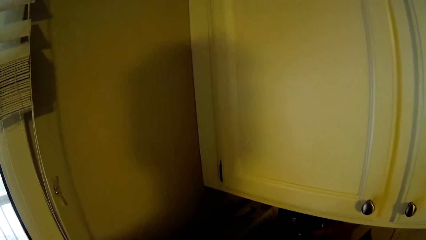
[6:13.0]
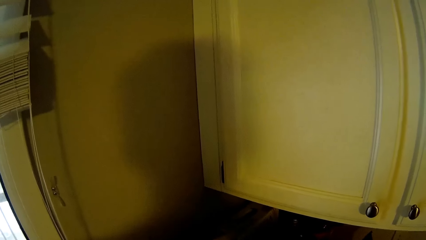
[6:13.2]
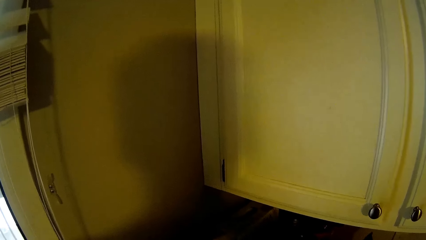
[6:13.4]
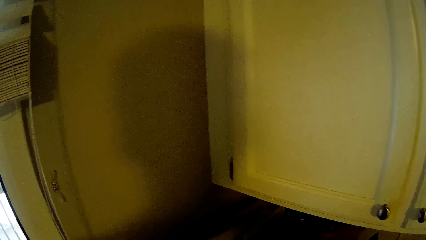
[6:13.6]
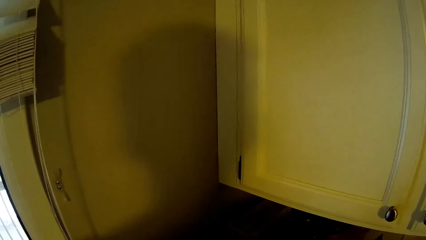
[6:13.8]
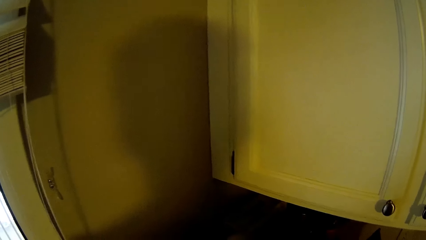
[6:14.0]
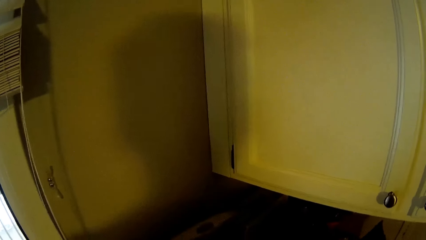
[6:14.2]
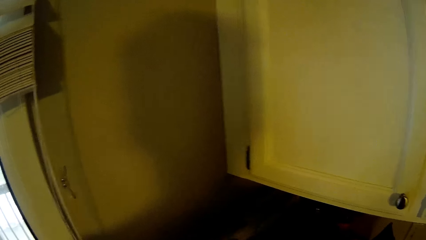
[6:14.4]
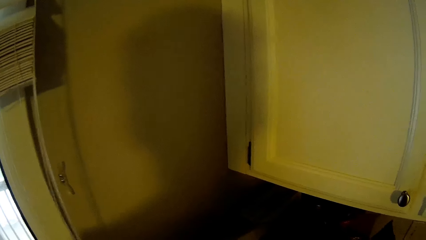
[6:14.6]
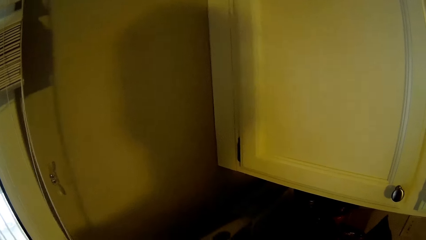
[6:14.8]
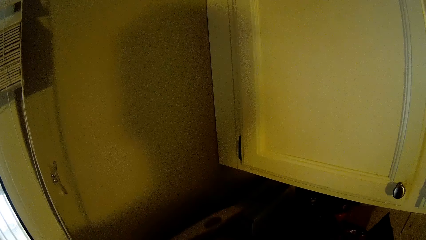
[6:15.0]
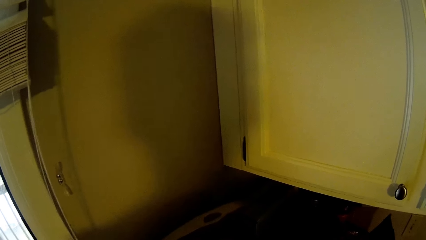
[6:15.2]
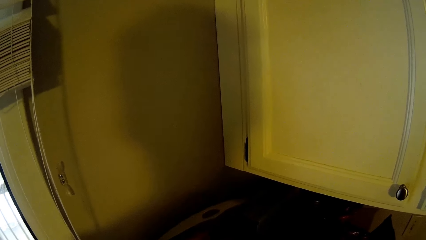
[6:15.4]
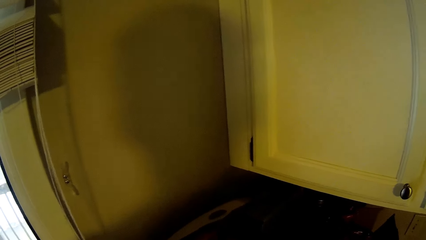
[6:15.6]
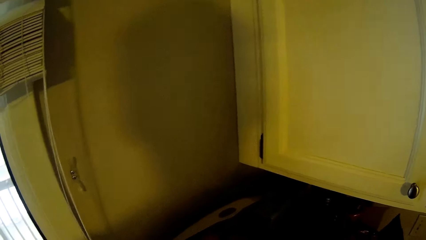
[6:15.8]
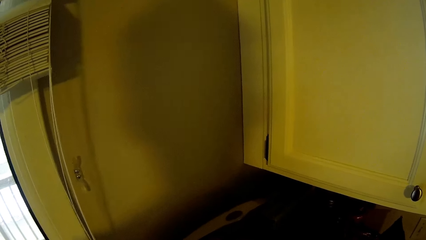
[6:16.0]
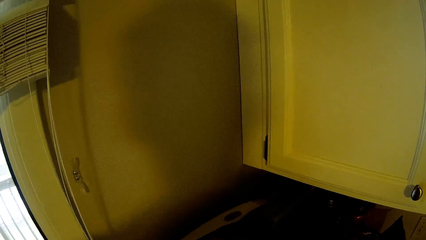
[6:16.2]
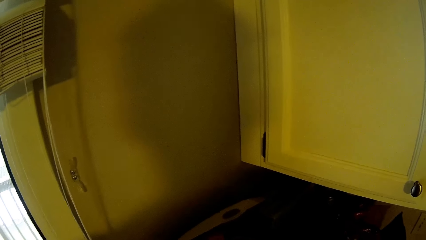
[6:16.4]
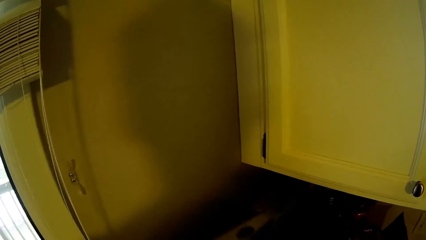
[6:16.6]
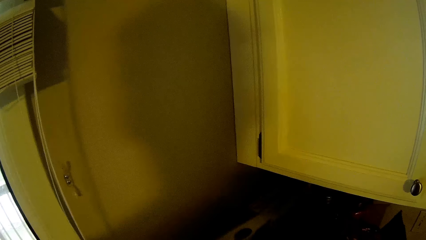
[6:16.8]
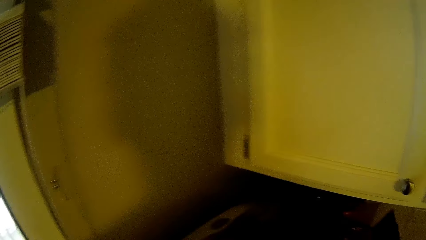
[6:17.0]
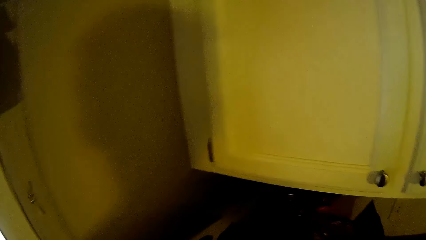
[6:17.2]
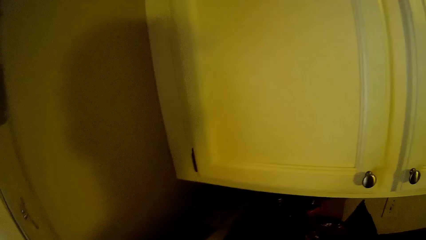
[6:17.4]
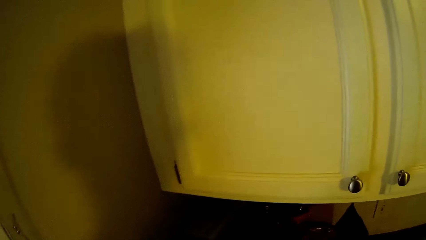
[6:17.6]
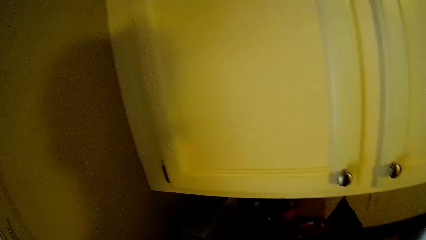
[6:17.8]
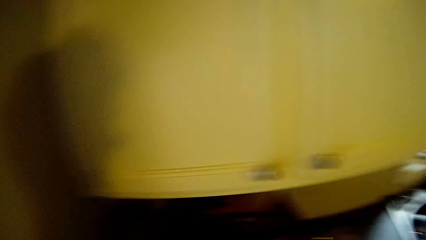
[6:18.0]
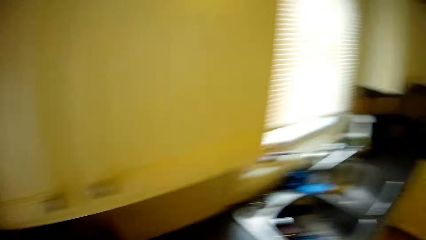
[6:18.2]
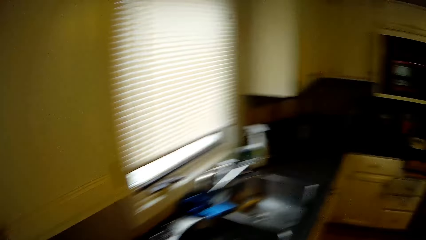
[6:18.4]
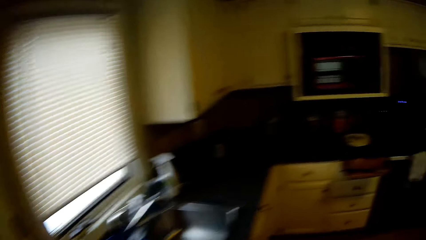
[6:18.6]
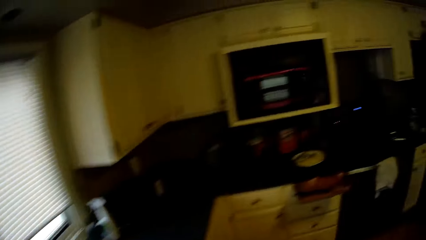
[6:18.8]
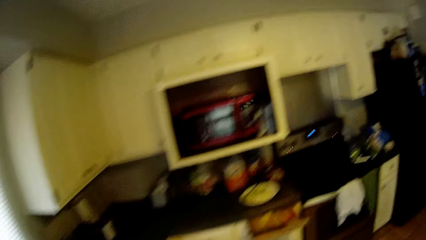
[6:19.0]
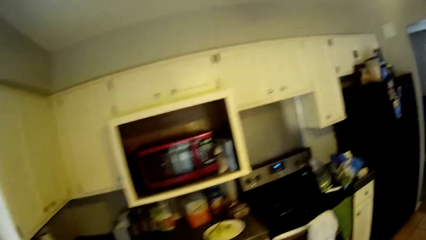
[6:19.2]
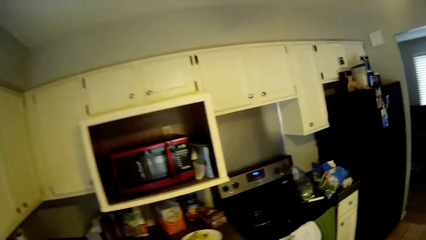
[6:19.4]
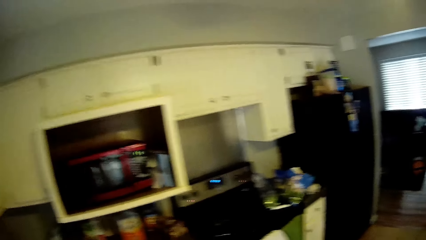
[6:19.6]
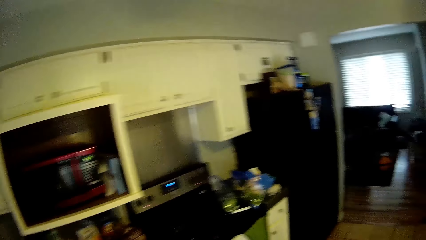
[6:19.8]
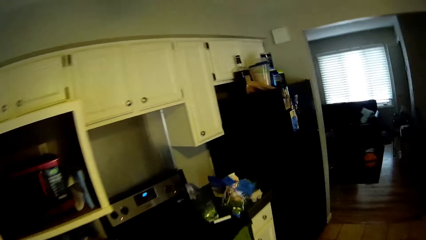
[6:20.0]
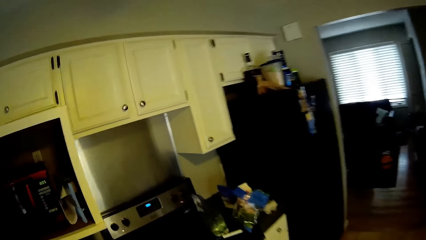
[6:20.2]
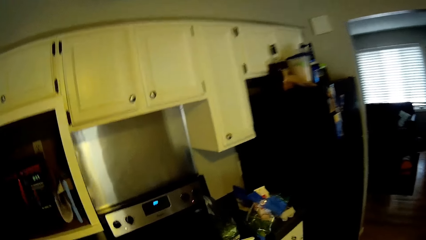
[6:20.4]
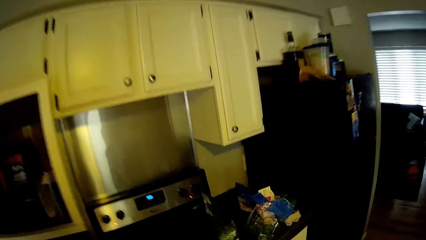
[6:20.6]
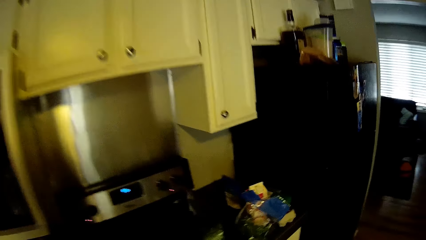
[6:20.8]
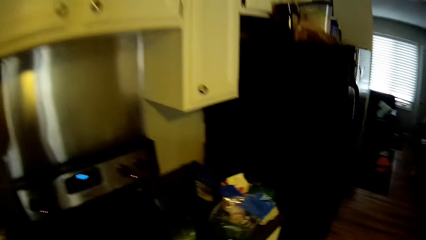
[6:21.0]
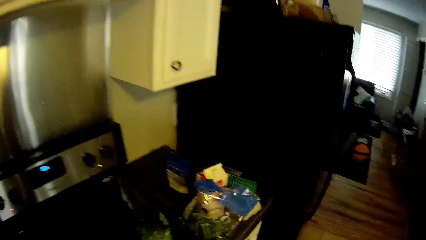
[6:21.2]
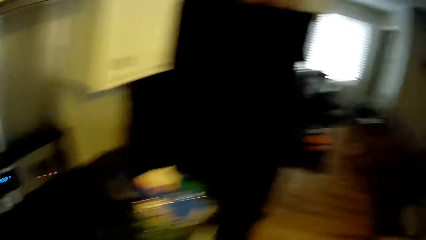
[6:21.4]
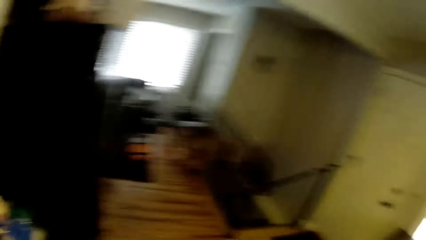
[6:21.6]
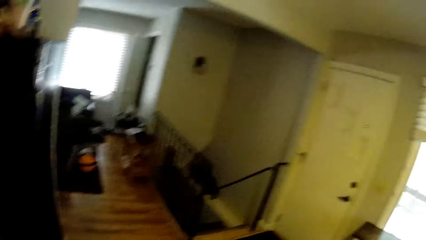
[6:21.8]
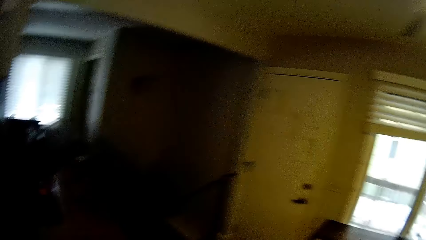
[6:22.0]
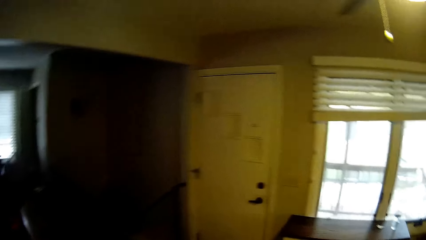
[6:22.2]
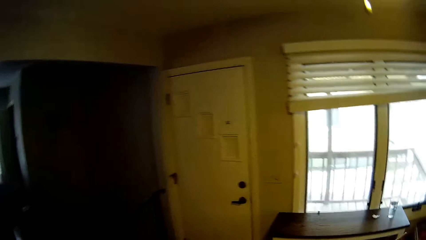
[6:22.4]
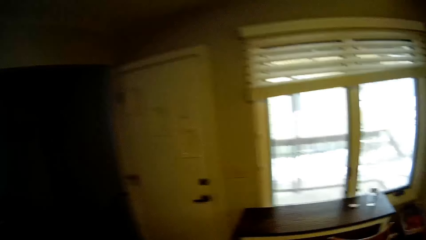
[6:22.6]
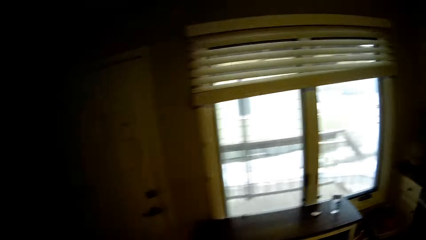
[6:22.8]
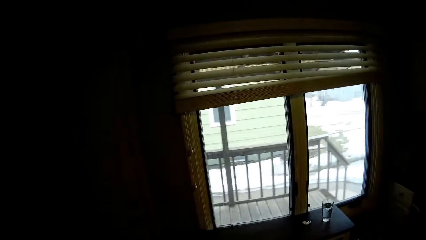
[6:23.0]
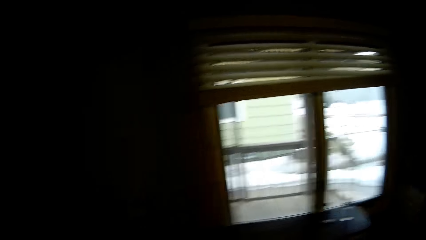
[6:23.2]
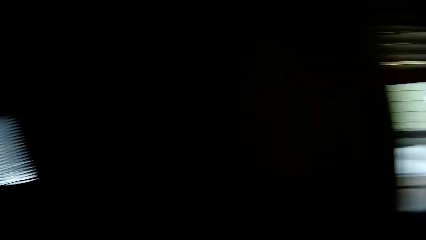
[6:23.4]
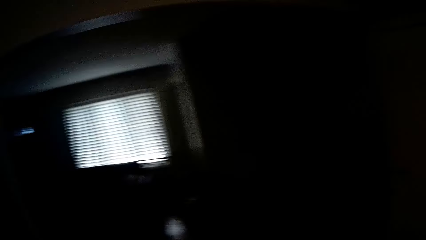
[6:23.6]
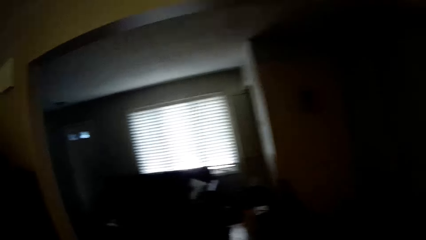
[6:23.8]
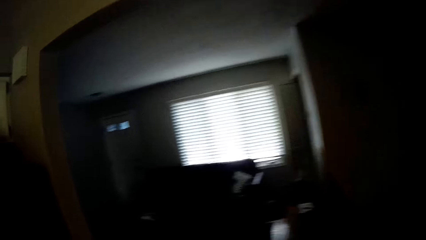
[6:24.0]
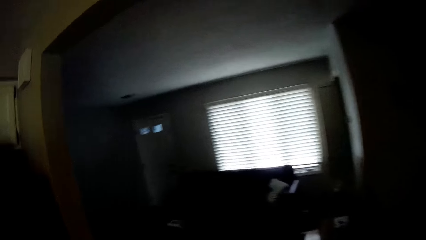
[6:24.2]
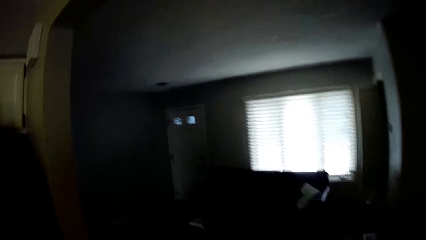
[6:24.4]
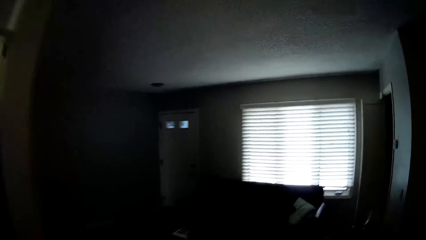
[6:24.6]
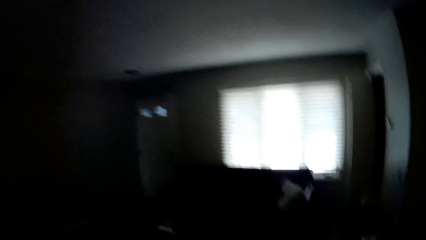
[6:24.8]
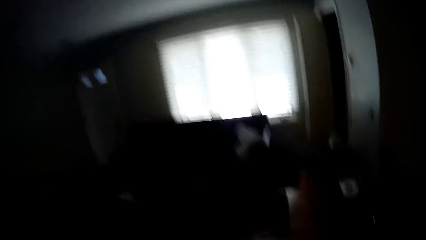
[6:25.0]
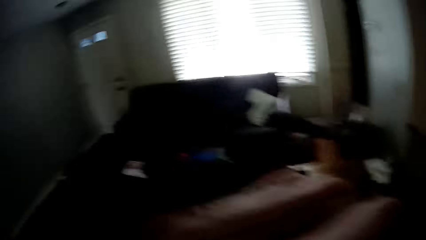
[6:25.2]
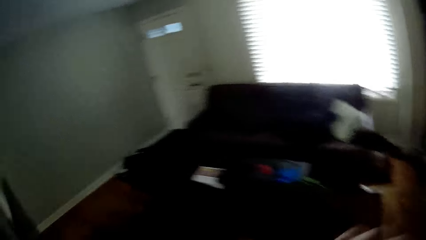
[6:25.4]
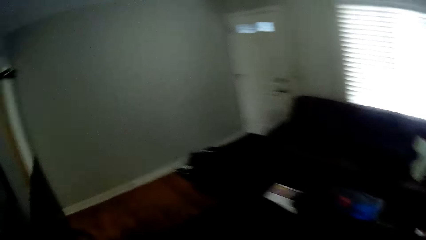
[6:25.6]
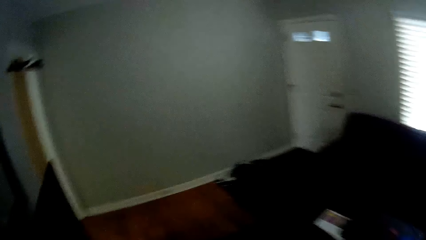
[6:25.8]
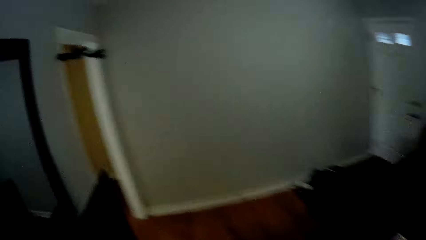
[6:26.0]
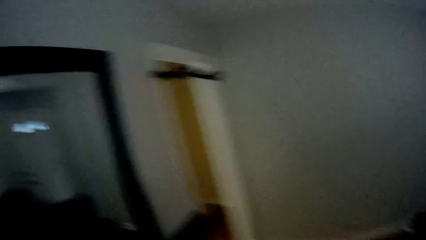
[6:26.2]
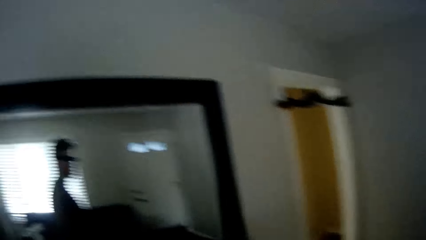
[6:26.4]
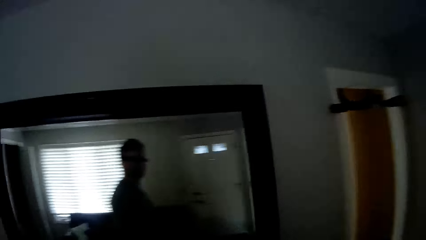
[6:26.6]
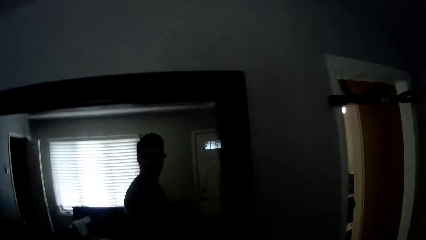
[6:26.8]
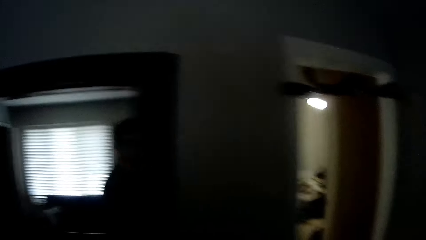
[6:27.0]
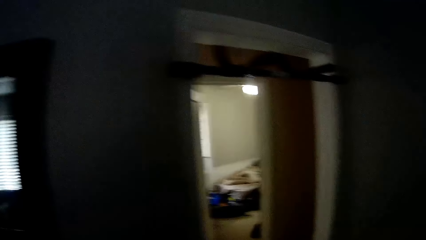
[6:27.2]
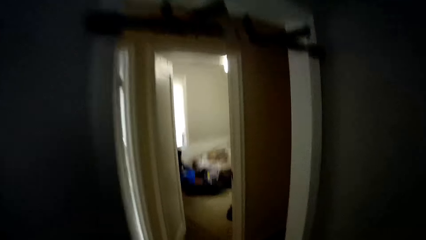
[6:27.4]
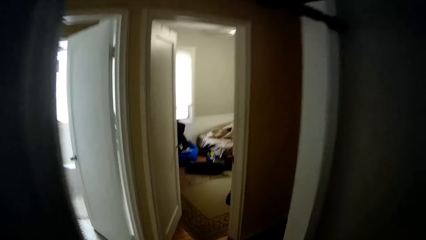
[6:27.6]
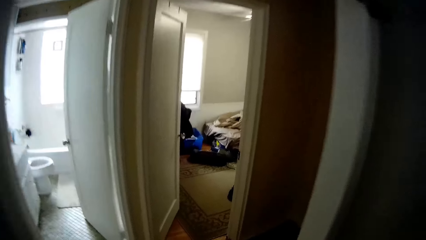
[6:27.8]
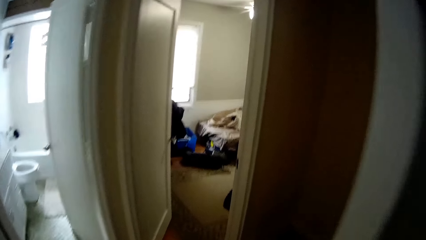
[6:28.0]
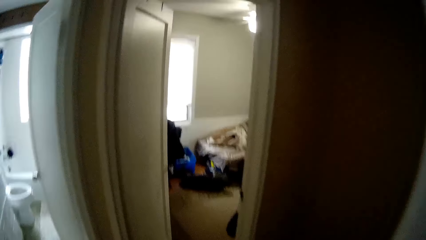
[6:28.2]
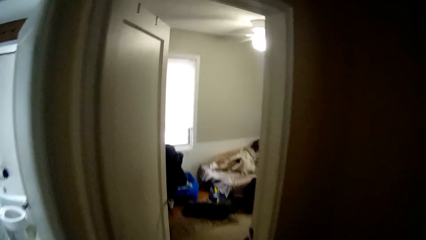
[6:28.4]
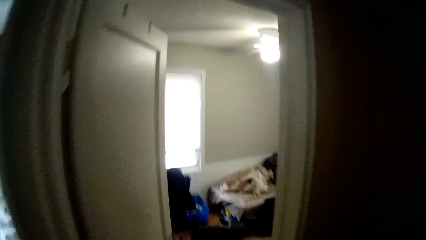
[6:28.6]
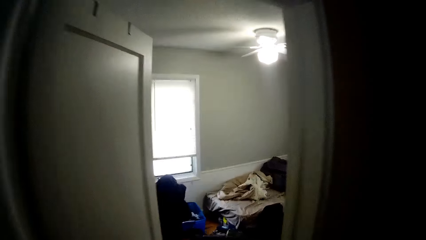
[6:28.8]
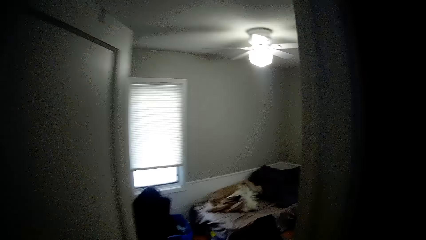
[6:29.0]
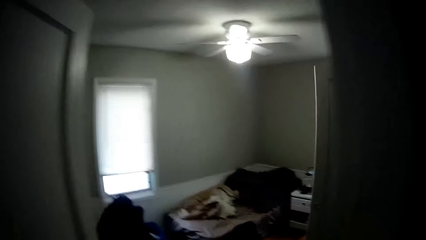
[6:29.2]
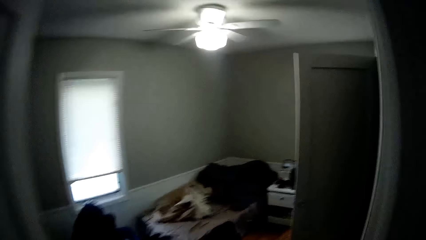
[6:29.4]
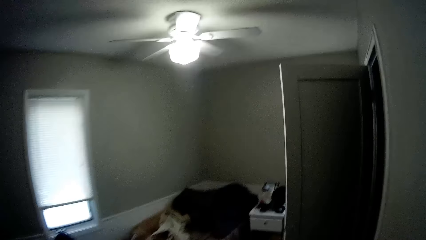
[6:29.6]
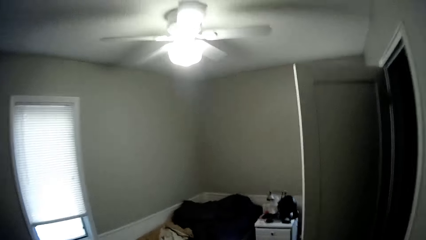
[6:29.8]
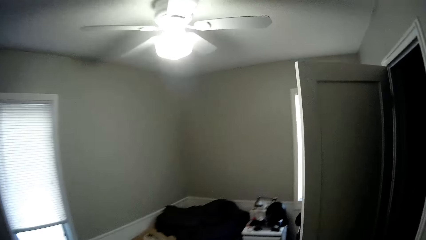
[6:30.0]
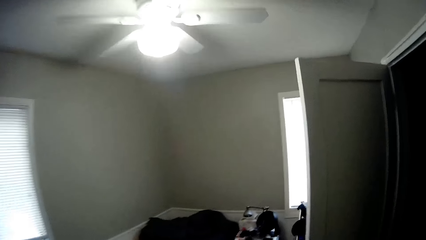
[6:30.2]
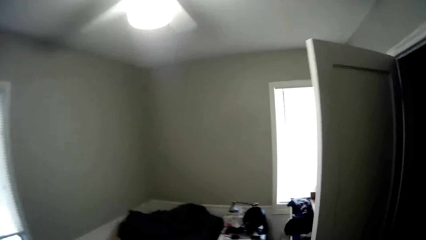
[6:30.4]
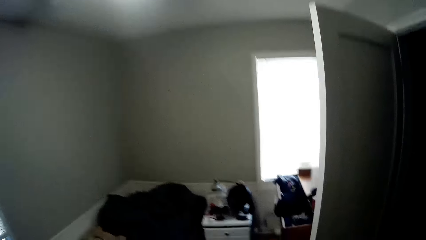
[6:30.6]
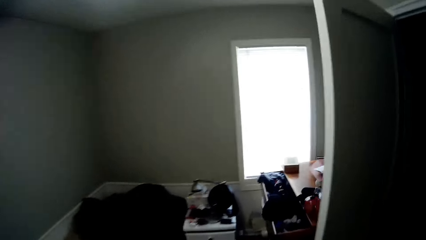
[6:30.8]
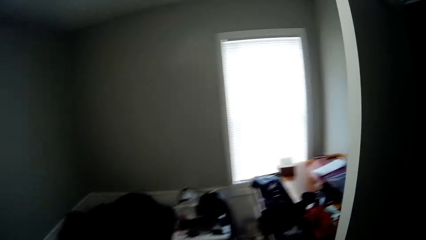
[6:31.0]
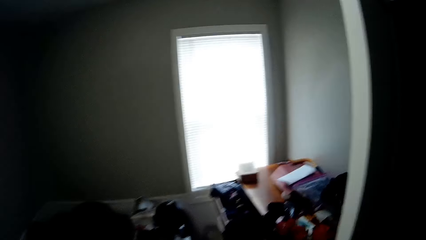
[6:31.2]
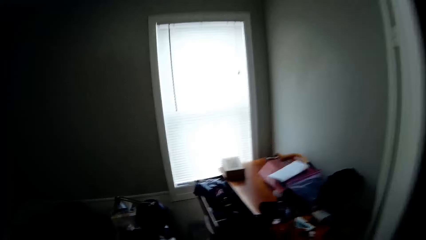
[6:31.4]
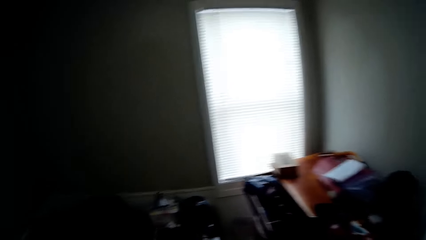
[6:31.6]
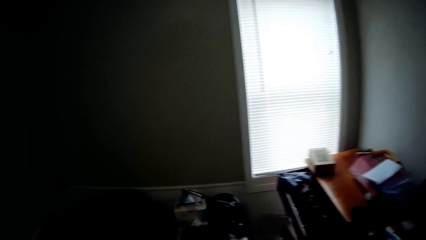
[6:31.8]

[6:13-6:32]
The camera wearer opens the bin at the edge of the countertop. They close the bin. They walk to the bedroom. They walk into a room. They enter the bedroom. They walk in the bedroom.
